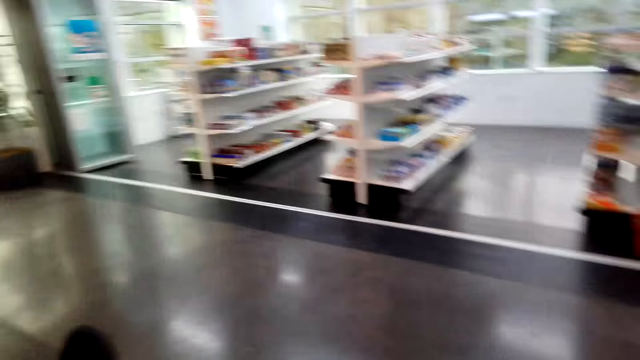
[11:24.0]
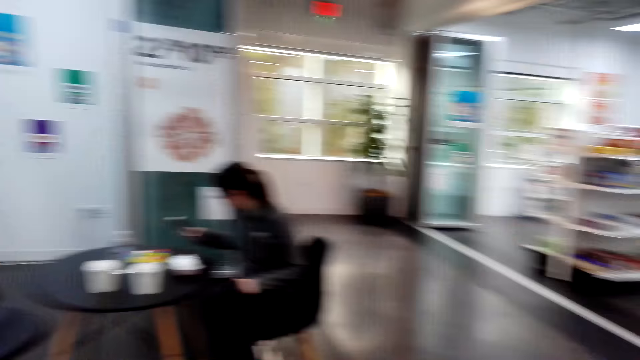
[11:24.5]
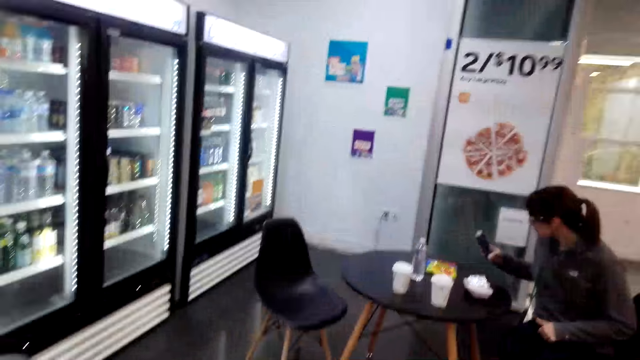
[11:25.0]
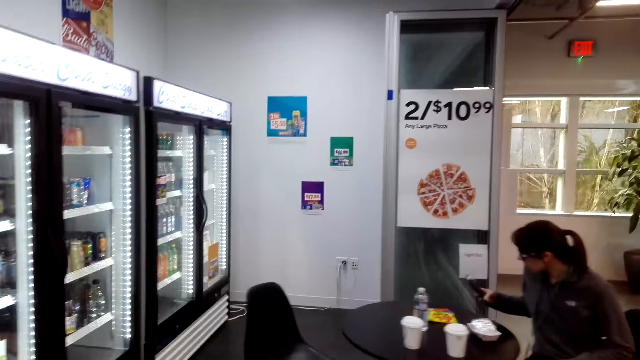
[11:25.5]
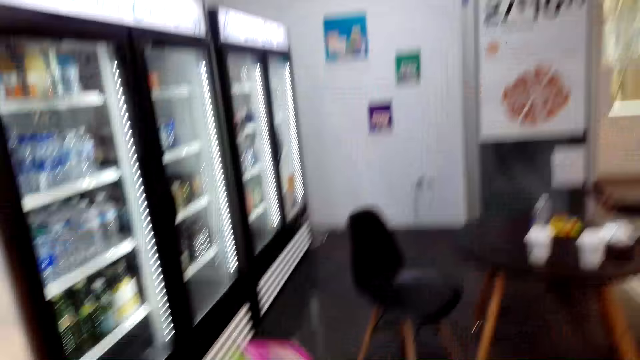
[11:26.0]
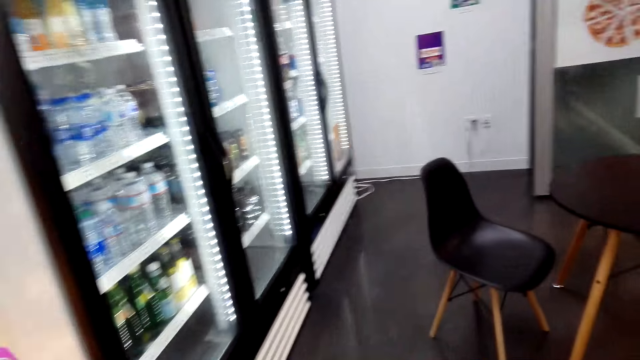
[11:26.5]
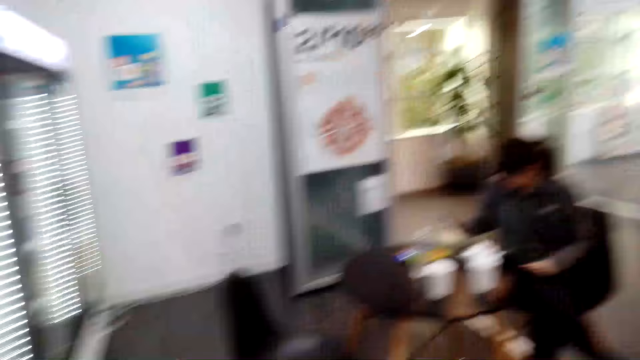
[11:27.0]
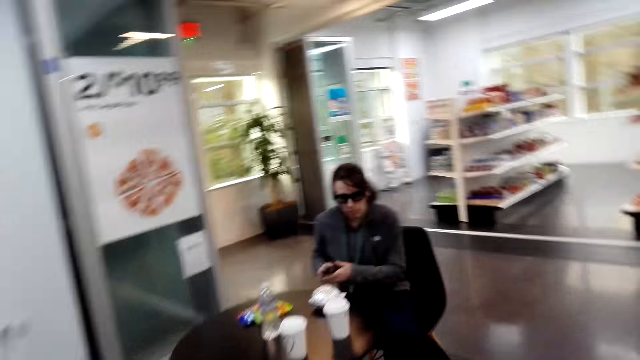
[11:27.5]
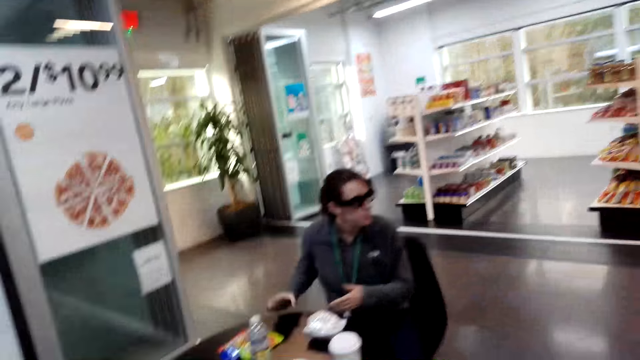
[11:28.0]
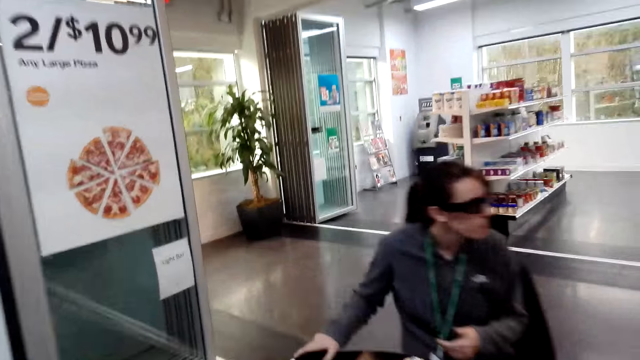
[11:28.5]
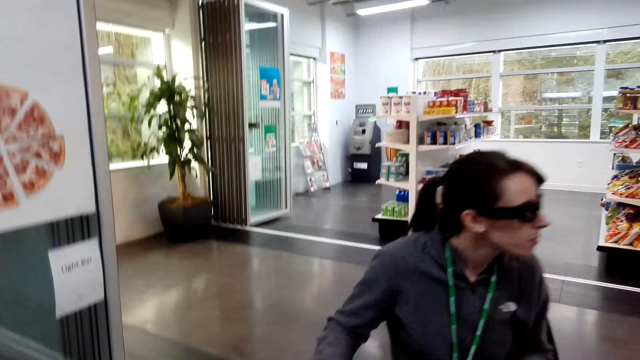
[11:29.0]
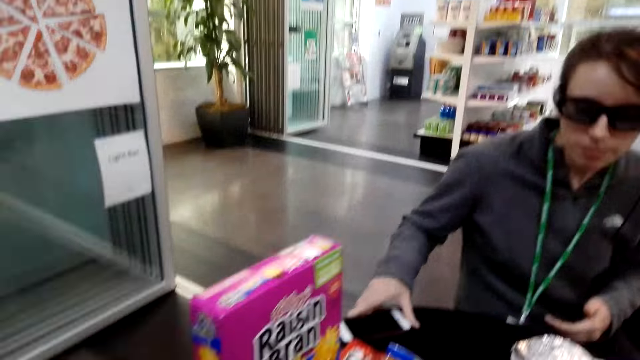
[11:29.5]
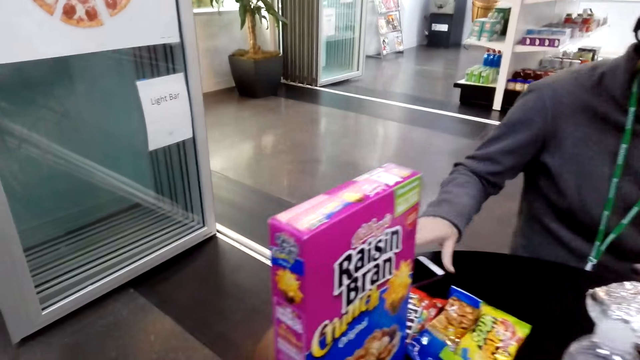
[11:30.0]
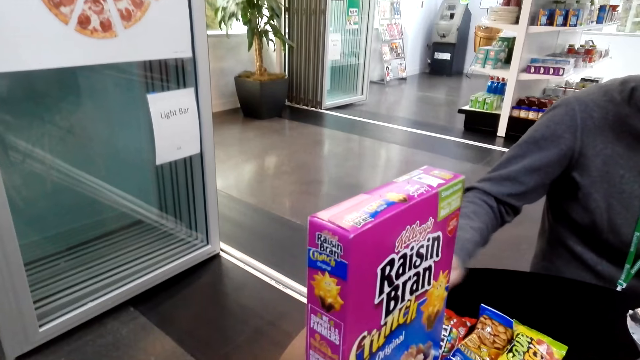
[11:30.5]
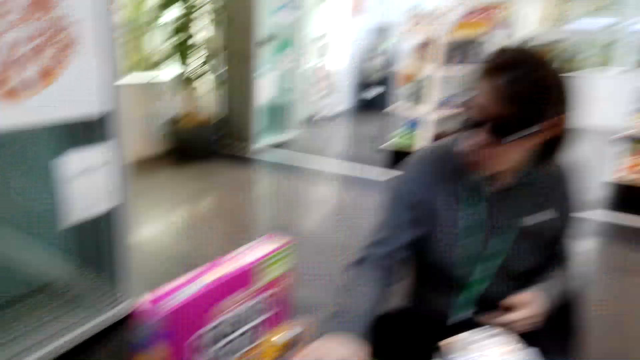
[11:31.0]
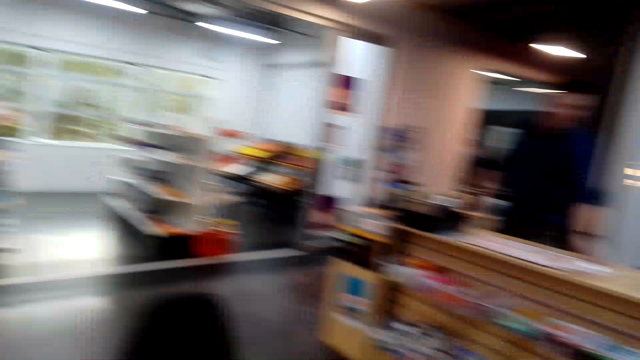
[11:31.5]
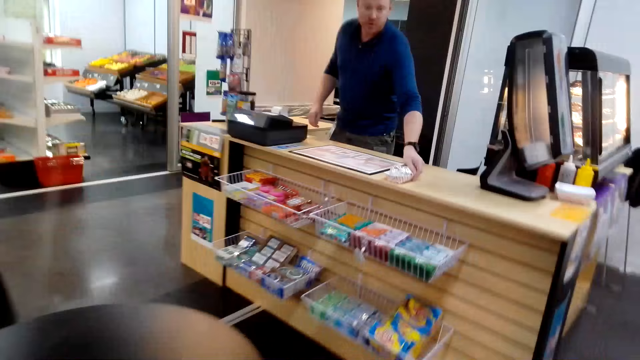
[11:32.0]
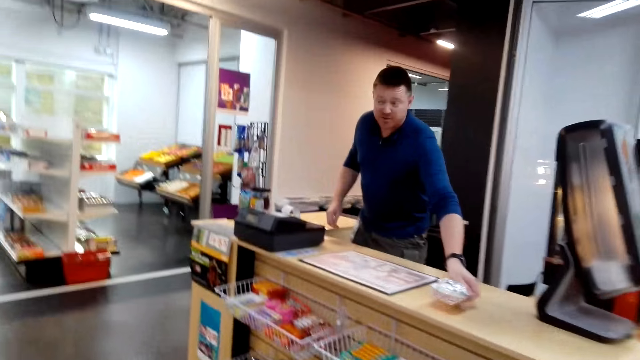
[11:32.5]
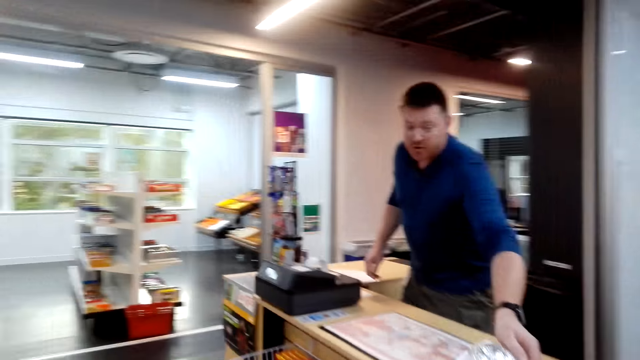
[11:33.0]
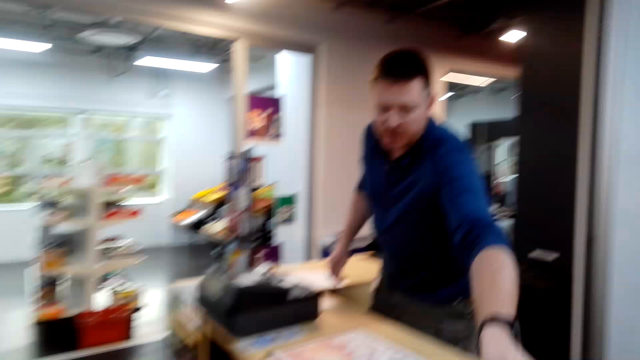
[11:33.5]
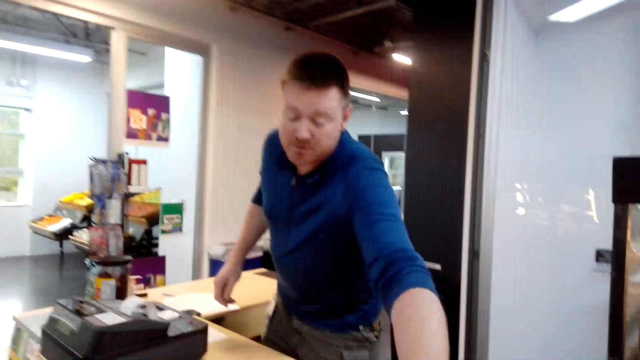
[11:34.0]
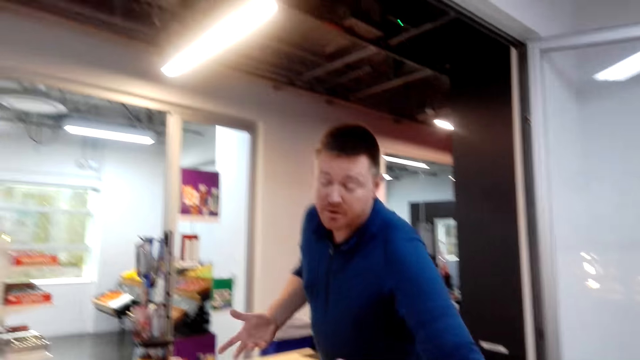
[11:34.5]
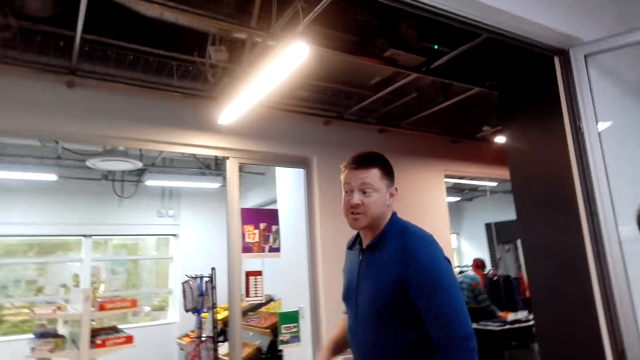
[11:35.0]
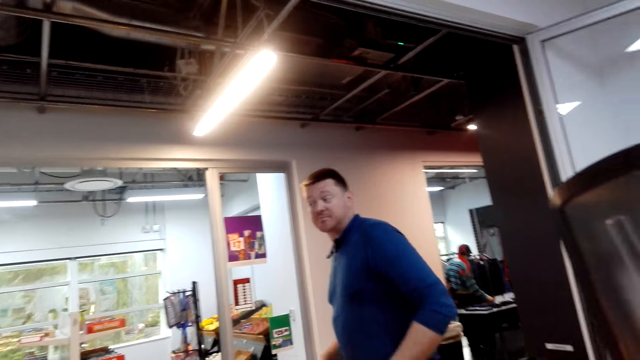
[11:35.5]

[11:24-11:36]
The camera wearer walks to a table. A lady uses a phone. The camera wearer sits down and puts the items on the table. The lady touches the items. A man pushes a bun on the counter. The camera wearer looks around. The man passes an item to the camera wearer. The camera wearer talks to the man.

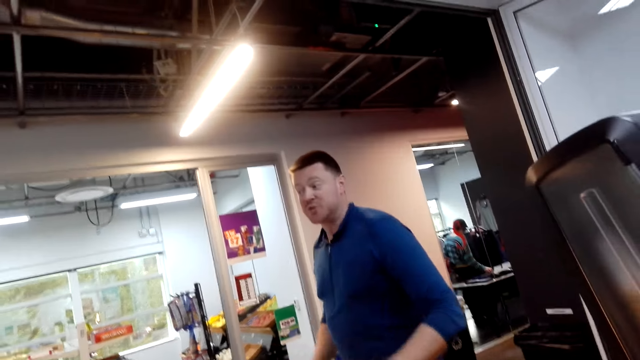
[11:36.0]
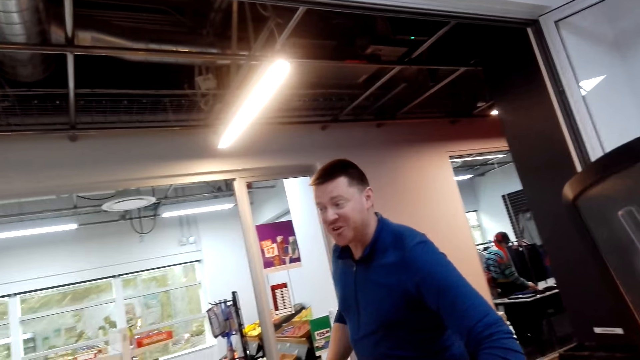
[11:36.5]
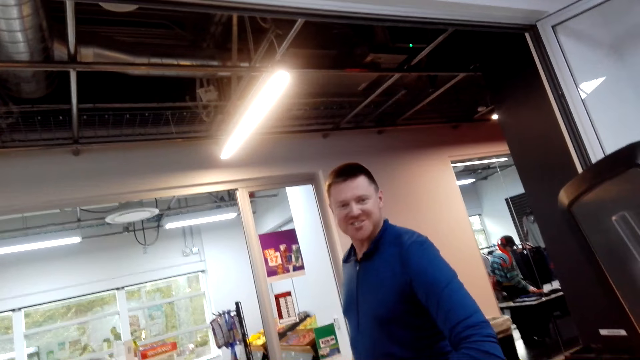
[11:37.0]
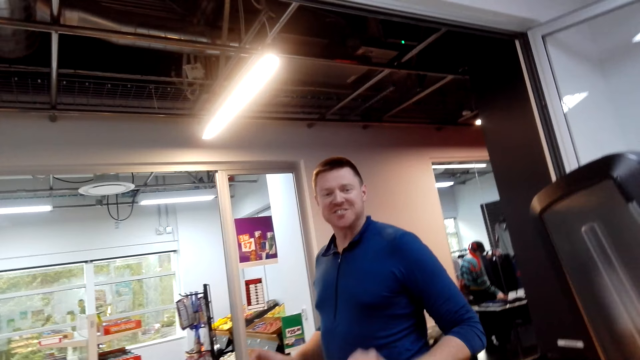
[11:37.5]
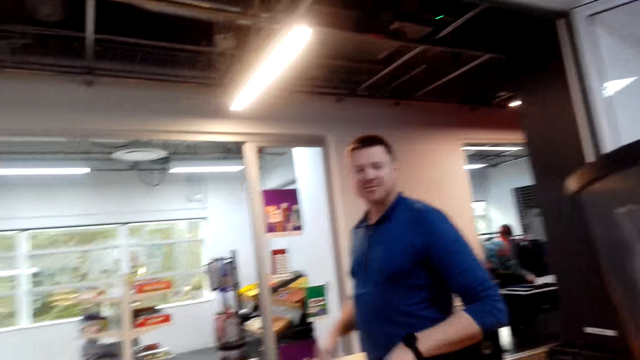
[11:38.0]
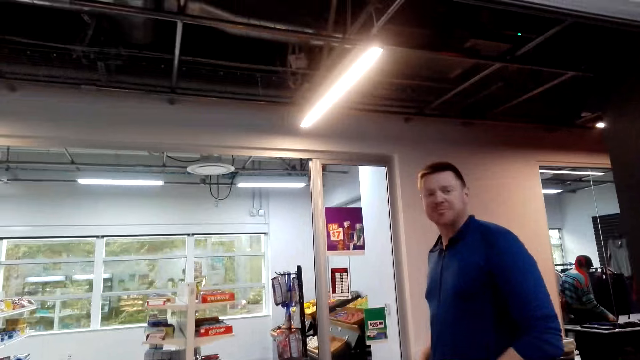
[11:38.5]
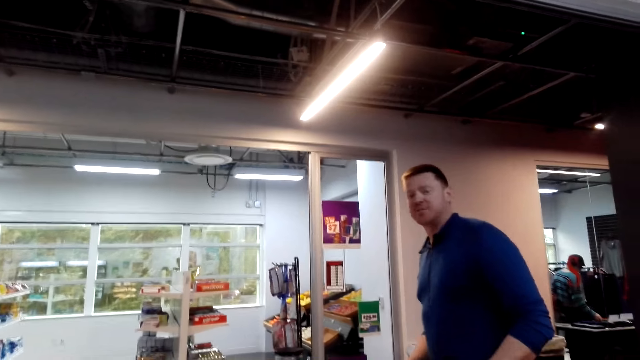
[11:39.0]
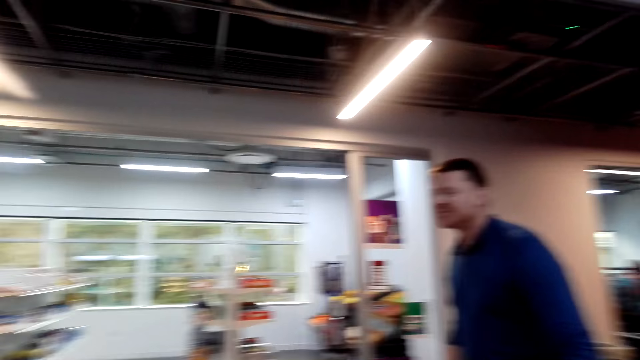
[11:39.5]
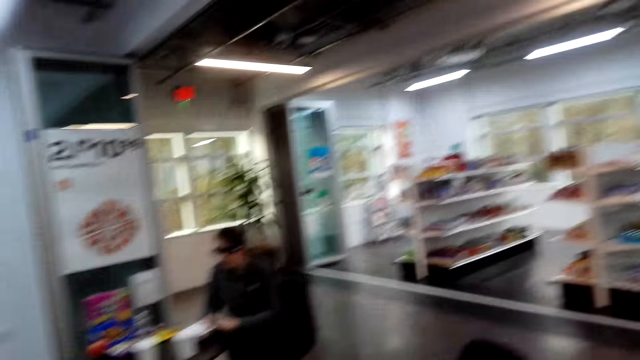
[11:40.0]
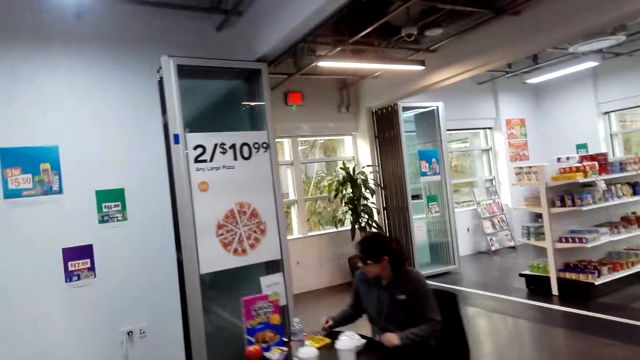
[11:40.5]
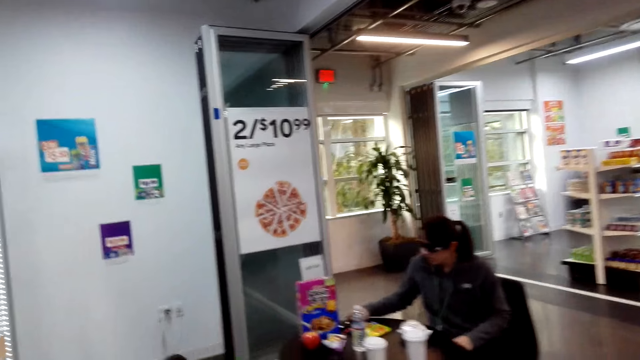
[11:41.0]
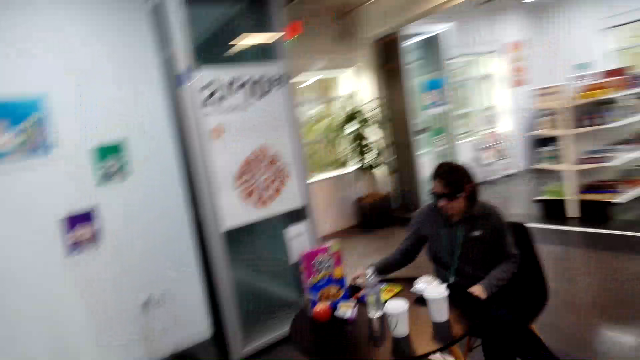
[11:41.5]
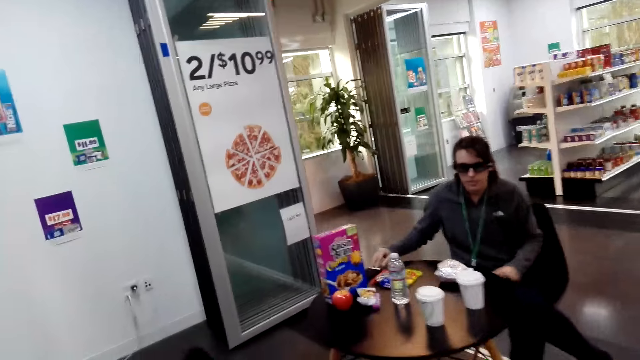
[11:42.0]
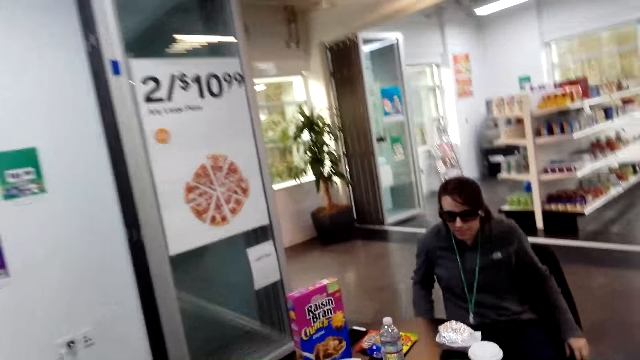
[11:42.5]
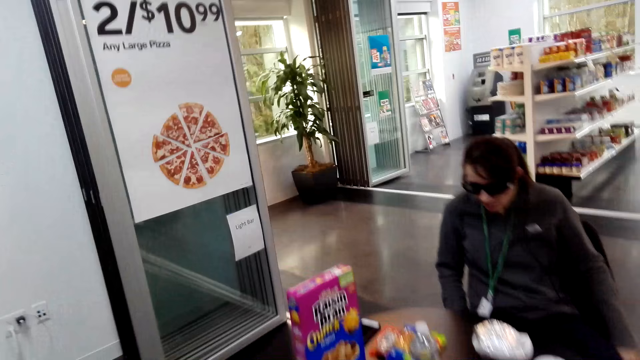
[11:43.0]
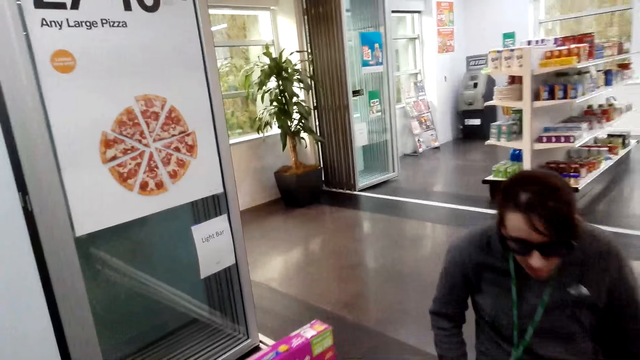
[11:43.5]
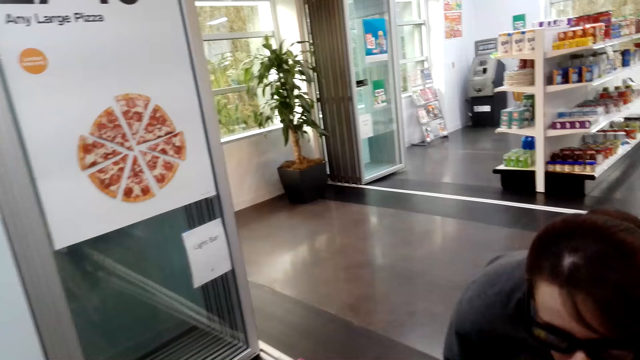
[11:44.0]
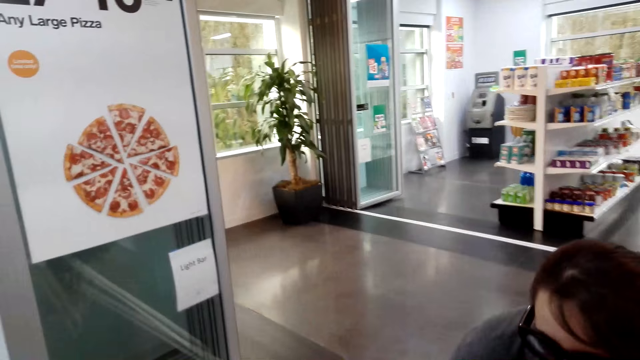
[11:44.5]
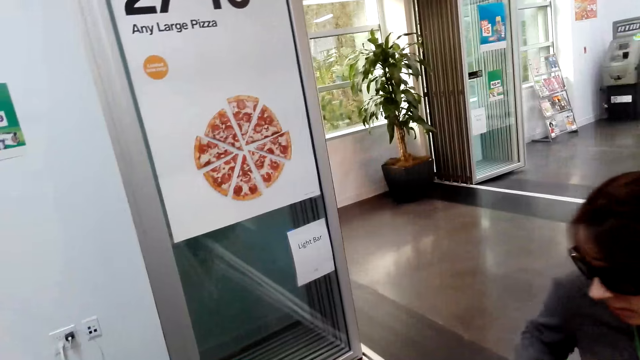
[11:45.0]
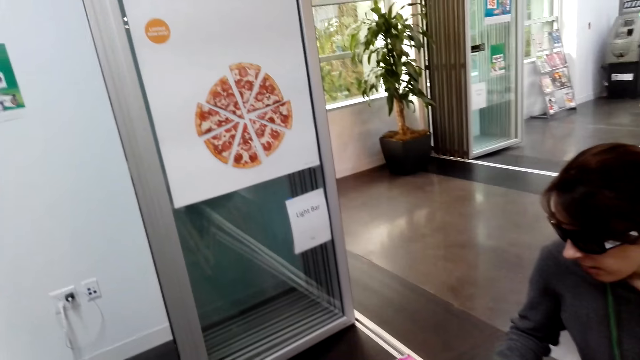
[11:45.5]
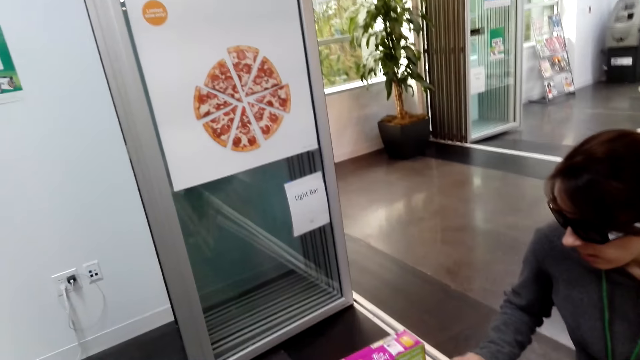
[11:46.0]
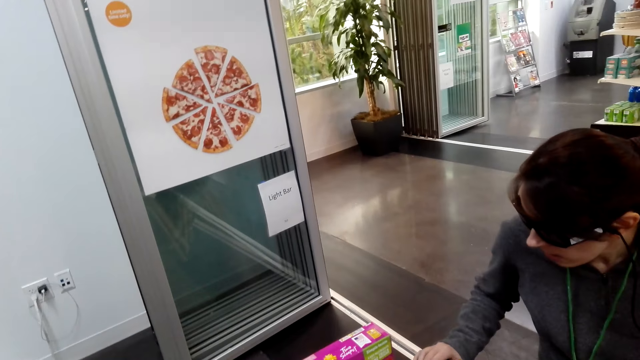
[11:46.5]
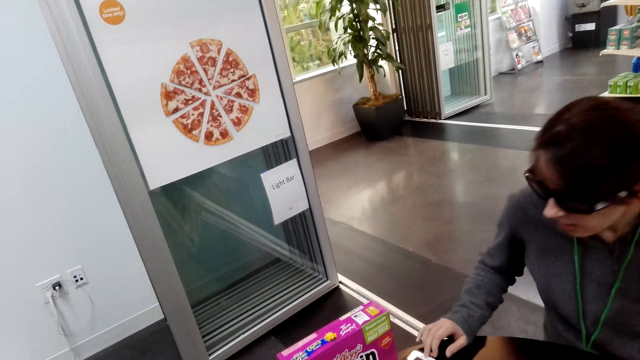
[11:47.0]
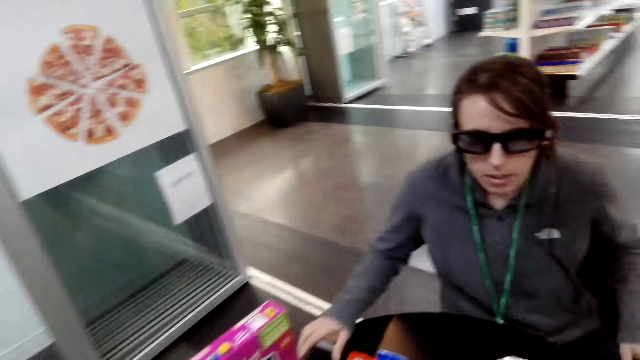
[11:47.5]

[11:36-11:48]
The camera wearer looks around. They walk to the table. A lady adjusts her chair. The camera wearer sits down.
